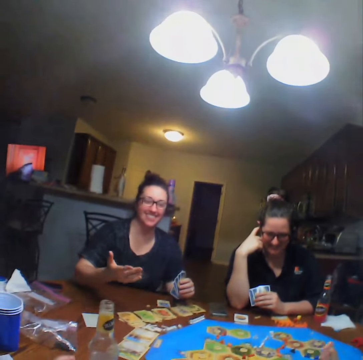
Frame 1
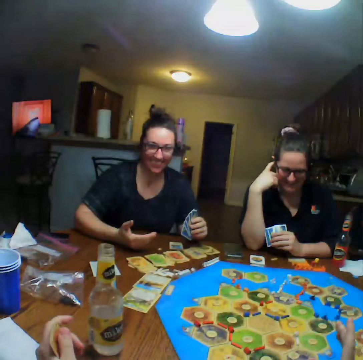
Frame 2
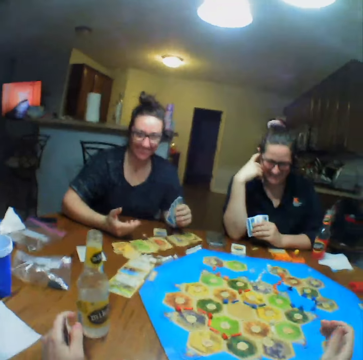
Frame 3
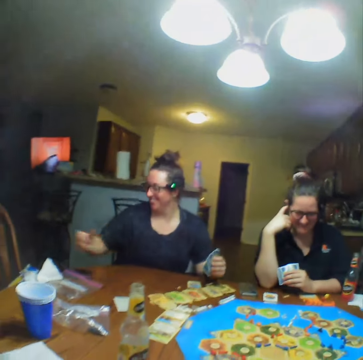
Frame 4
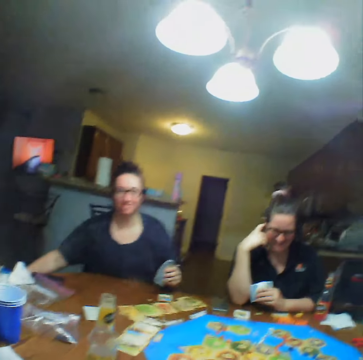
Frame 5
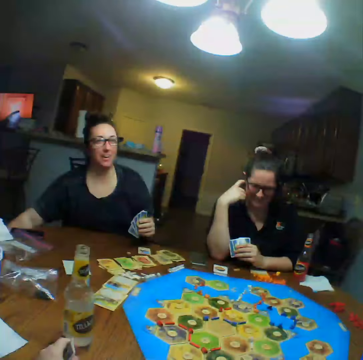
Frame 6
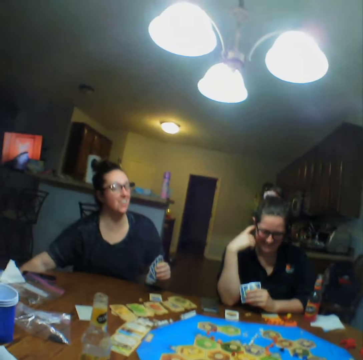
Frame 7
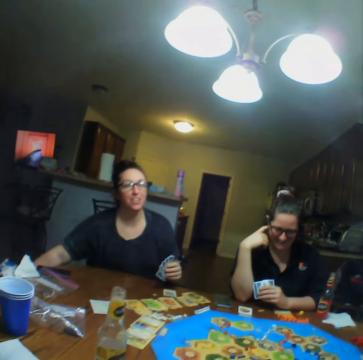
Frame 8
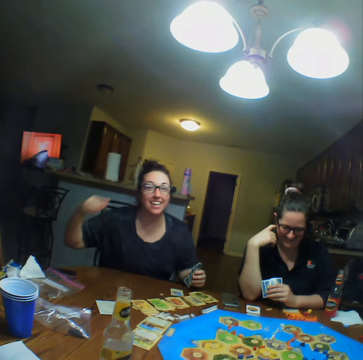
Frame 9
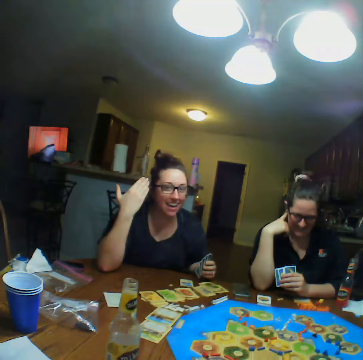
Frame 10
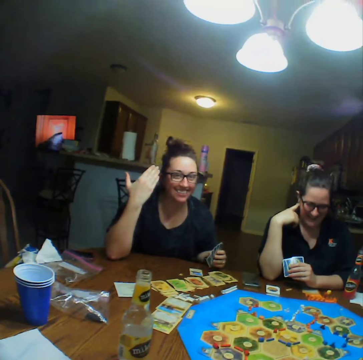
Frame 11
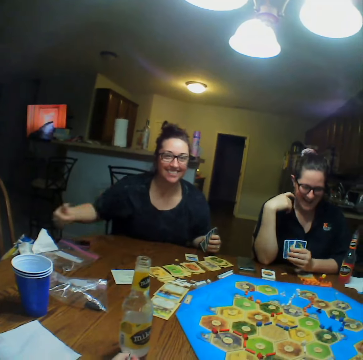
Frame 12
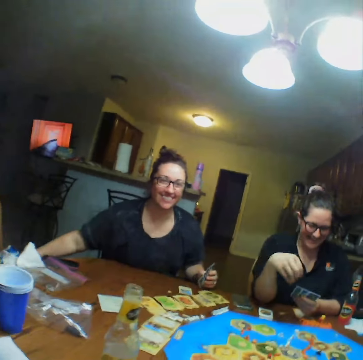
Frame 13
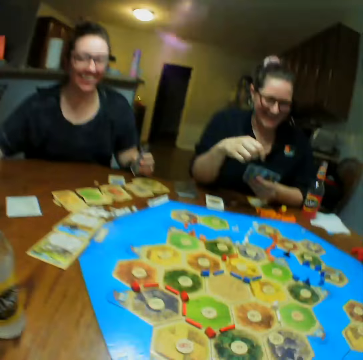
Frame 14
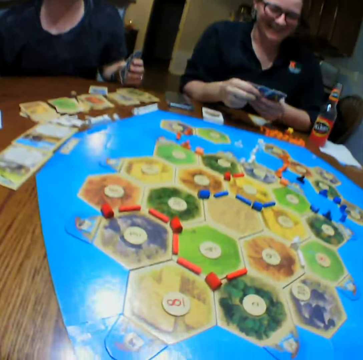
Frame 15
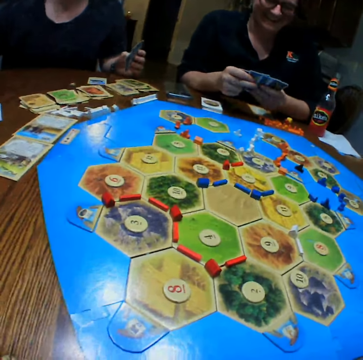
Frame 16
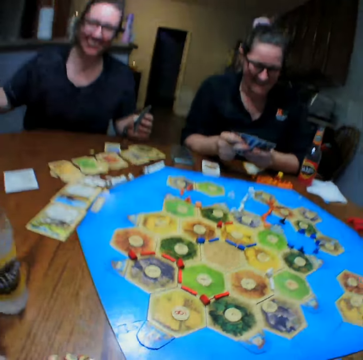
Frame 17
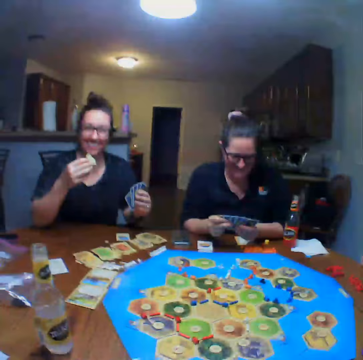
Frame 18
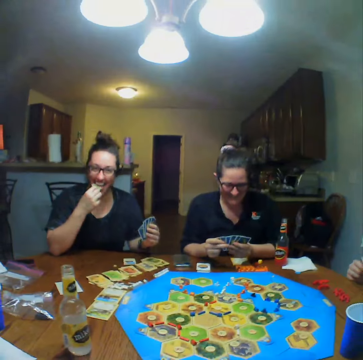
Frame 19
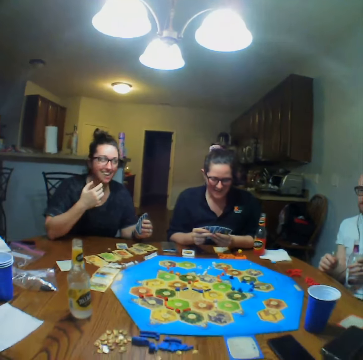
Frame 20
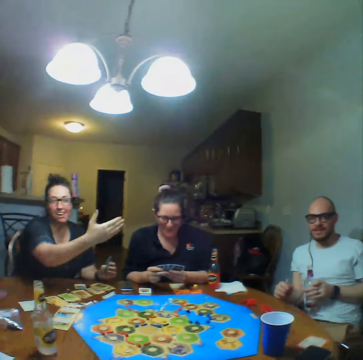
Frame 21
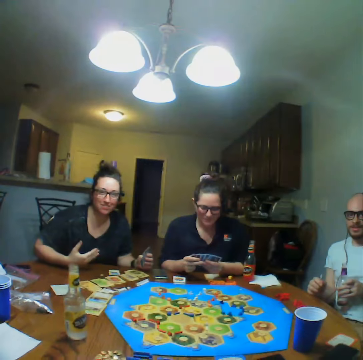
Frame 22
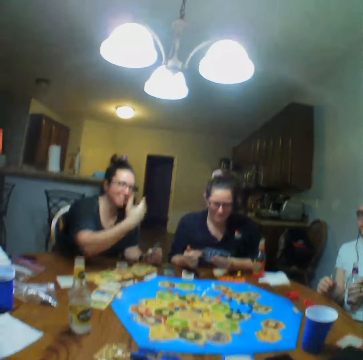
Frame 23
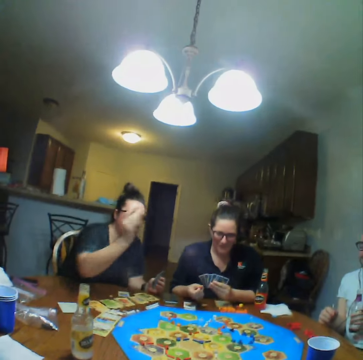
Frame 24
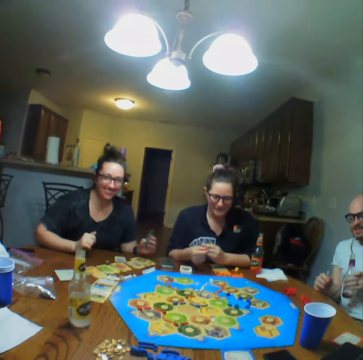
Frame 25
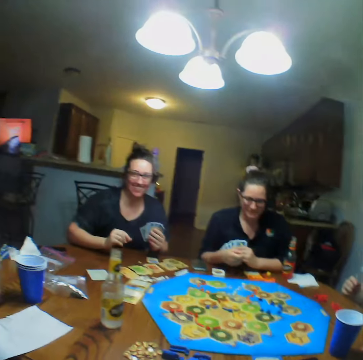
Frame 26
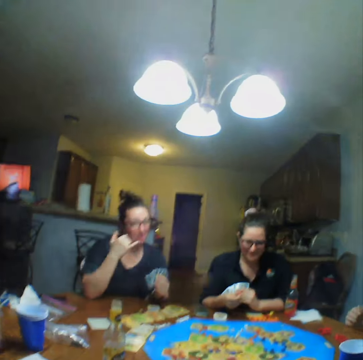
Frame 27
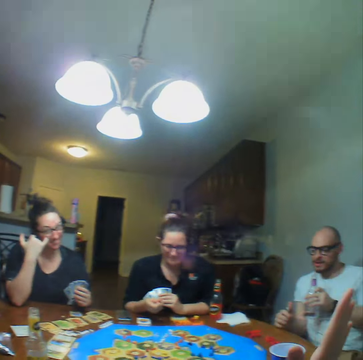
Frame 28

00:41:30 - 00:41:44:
A person dips her hand in a paper bag and eats food.

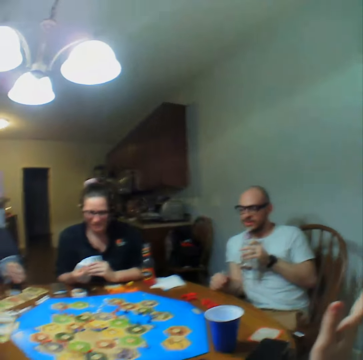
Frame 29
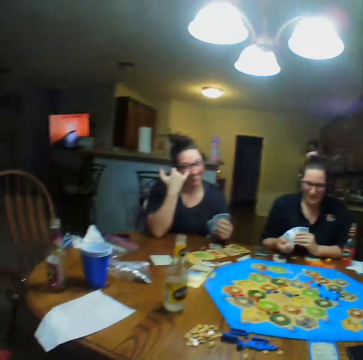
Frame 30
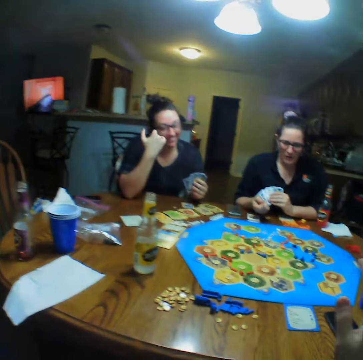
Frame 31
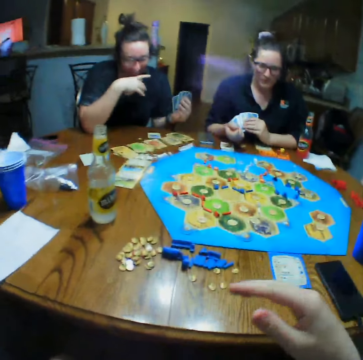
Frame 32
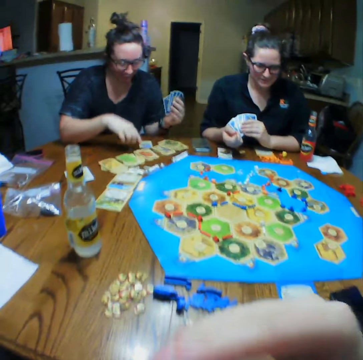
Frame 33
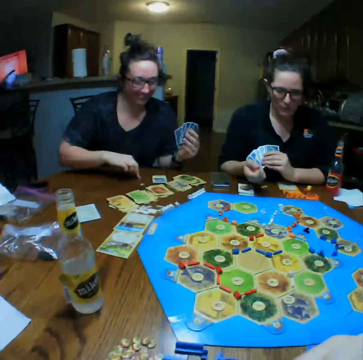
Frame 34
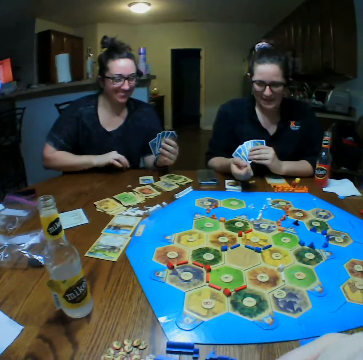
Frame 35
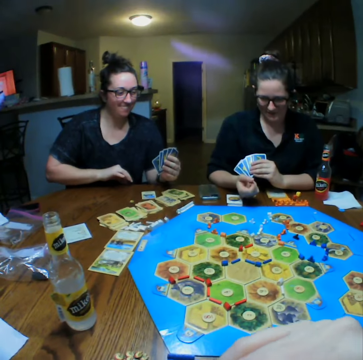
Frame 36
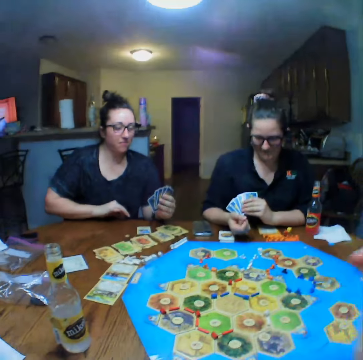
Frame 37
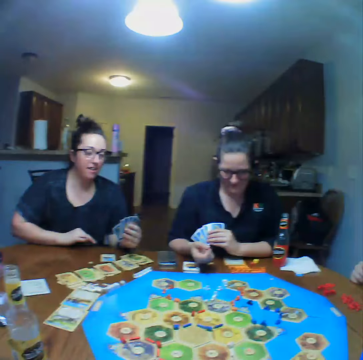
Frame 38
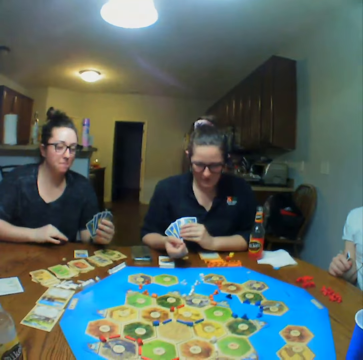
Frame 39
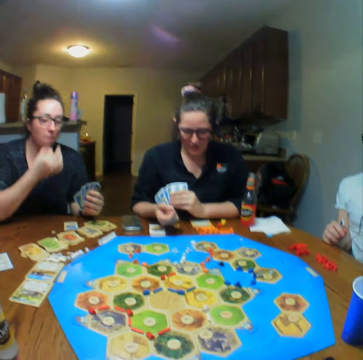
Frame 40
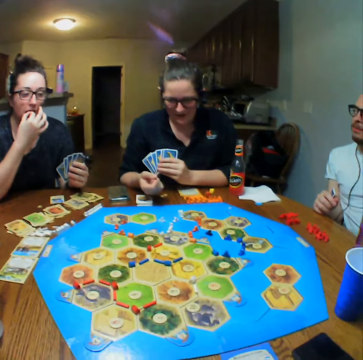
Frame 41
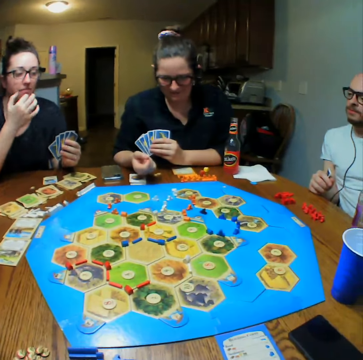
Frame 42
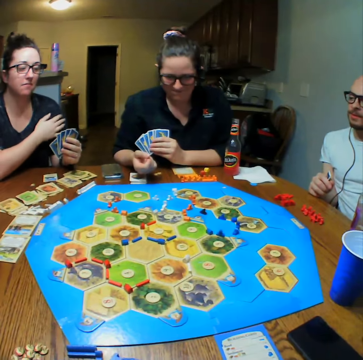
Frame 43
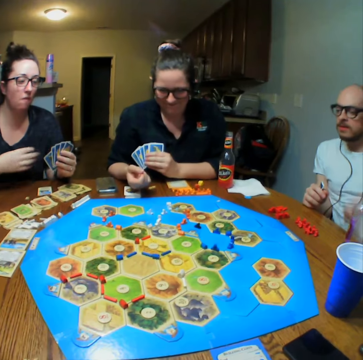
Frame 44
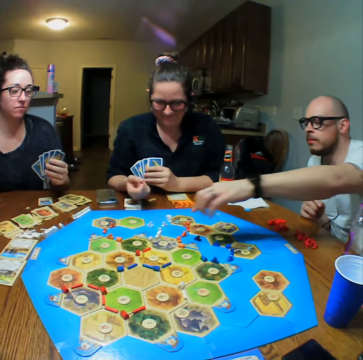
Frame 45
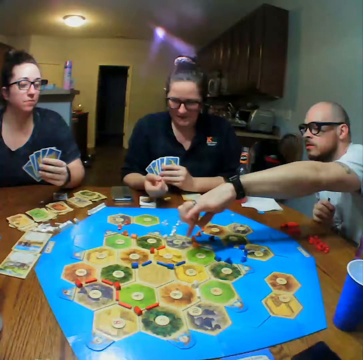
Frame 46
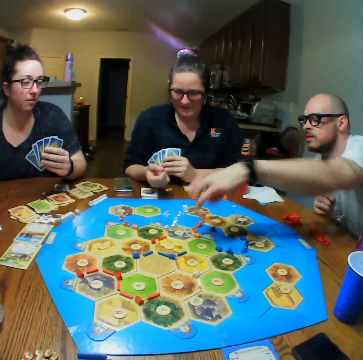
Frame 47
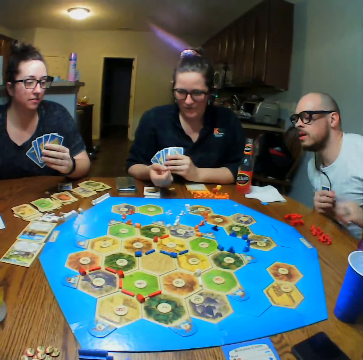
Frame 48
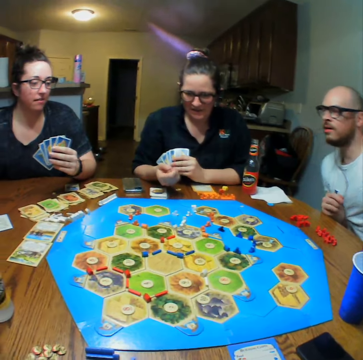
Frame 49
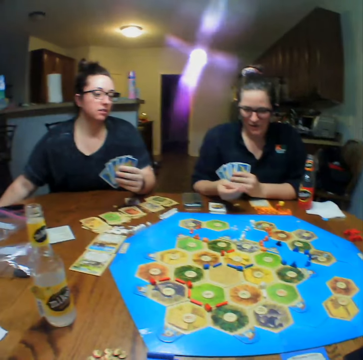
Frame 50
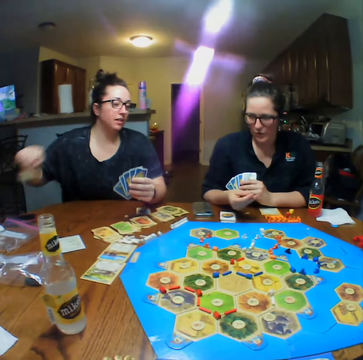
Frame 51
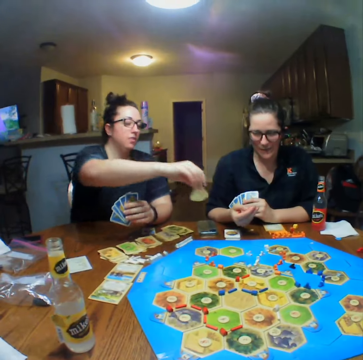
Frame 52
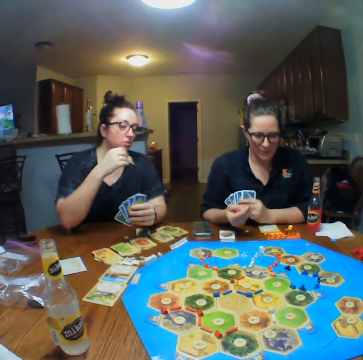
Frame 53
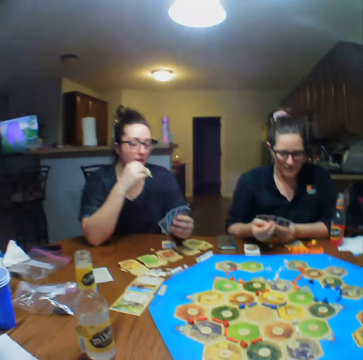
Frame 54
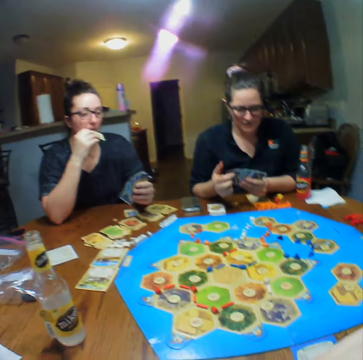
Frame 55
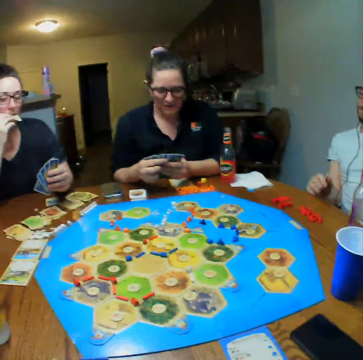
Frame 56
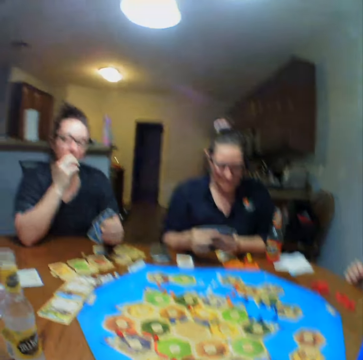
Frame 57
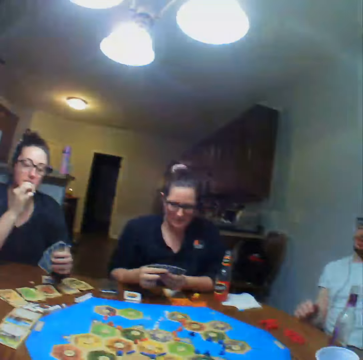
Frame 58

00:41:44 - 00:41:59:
A man moves the dice. The camera wearer looks around.

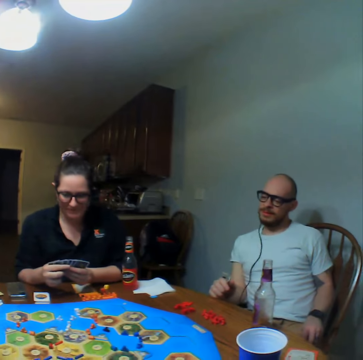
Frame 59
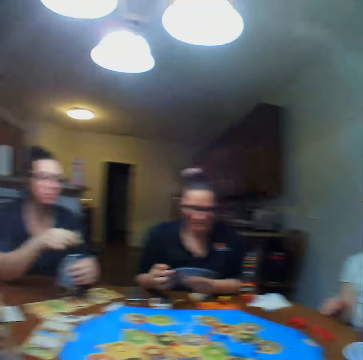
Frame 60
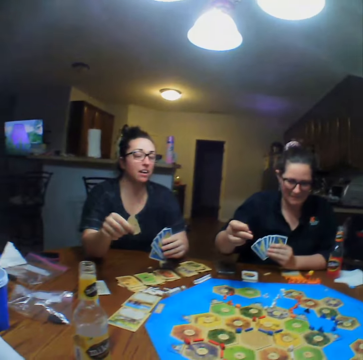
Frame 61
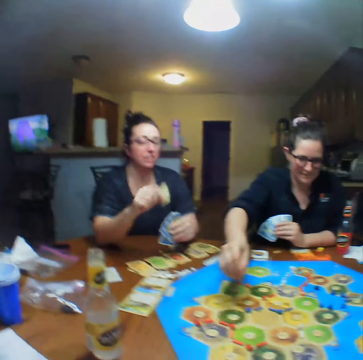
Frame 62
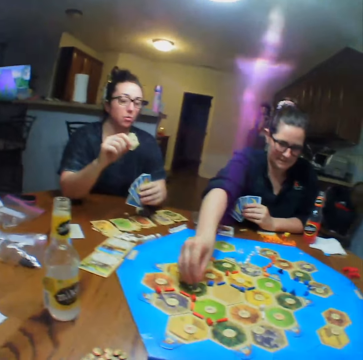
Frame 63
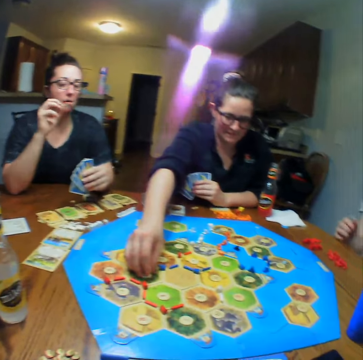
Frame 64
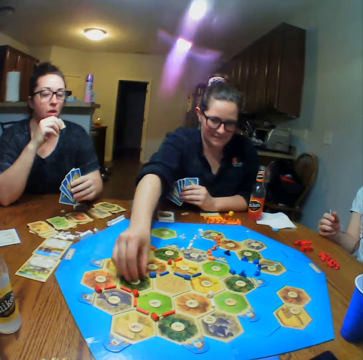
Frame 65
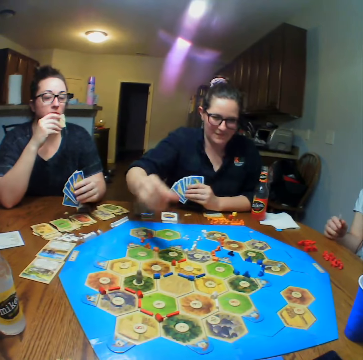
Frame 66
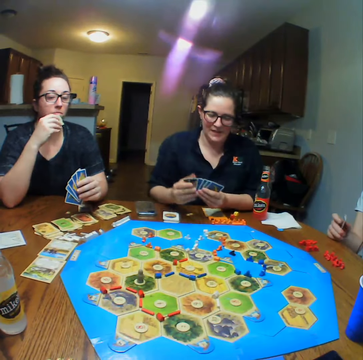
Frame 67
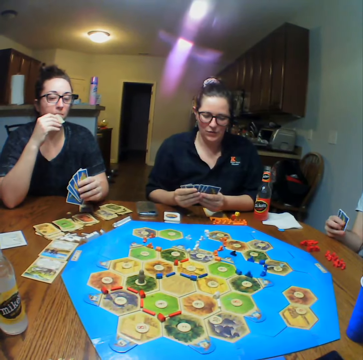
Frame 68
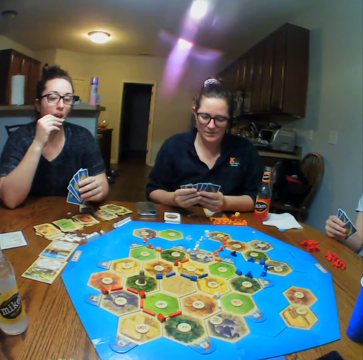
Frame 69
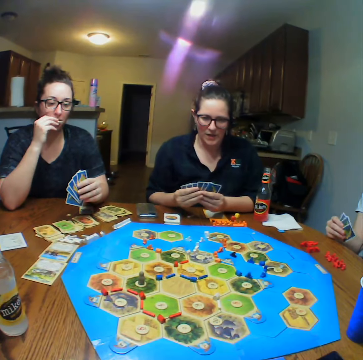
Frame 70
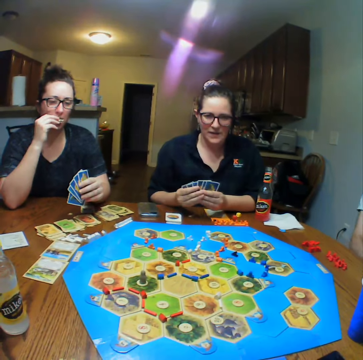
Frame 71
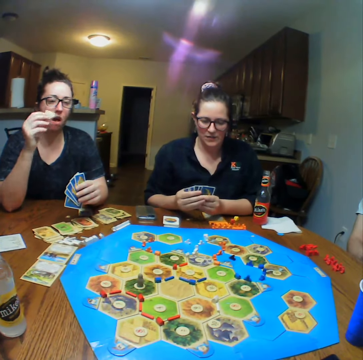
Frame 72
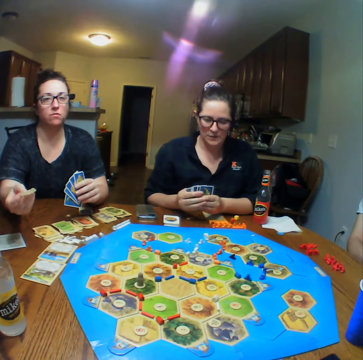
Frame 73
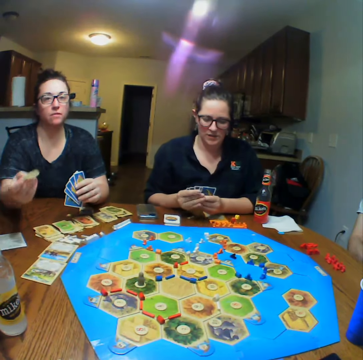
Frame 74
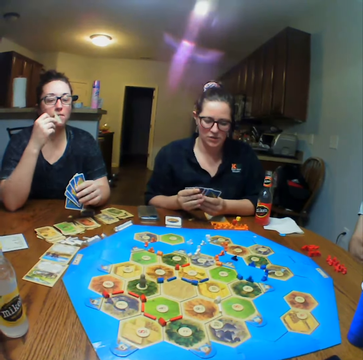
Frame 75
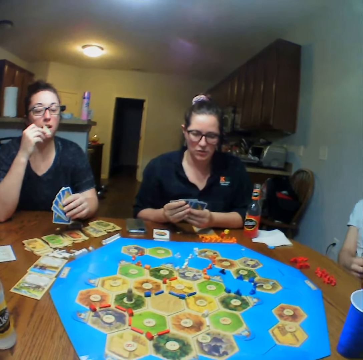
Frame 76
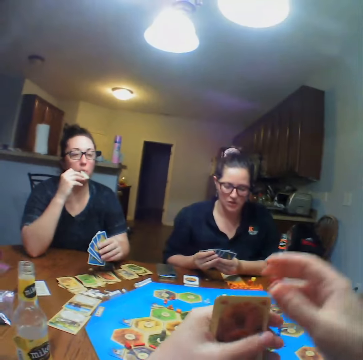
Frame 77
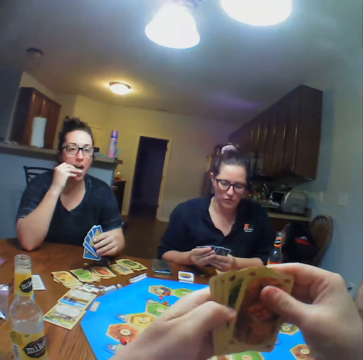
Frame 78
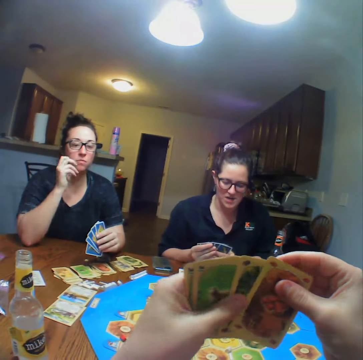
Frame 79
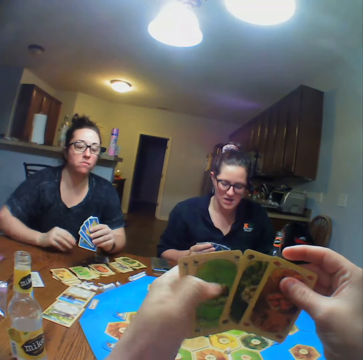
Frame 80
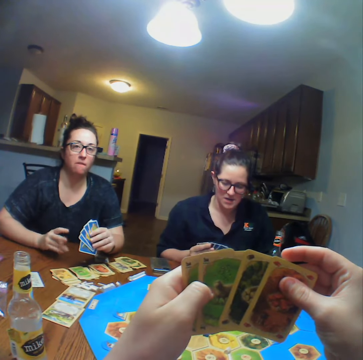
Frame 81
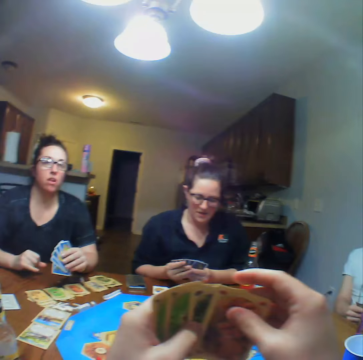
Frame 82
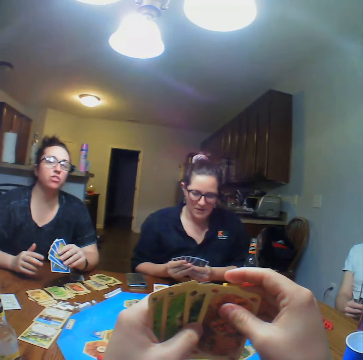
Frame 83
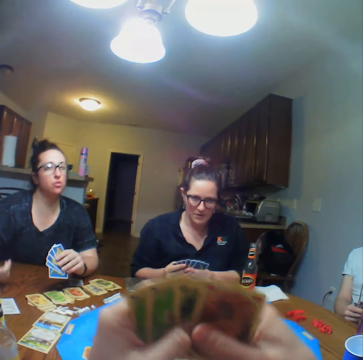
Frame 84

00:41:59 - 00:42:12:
A lady holds the dice. A person places down a dice. Another lady eats. The camera wearer shuffles the cards. They arrange the cards on the hands.
